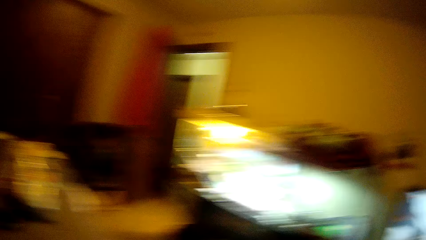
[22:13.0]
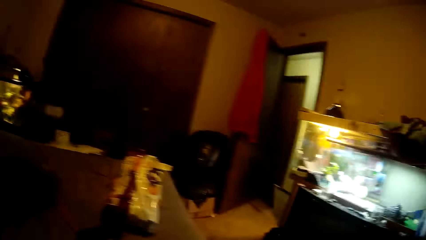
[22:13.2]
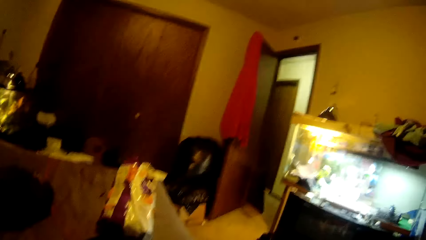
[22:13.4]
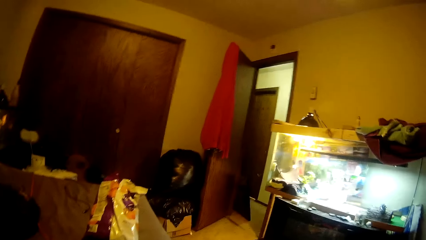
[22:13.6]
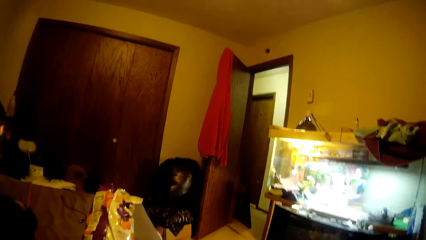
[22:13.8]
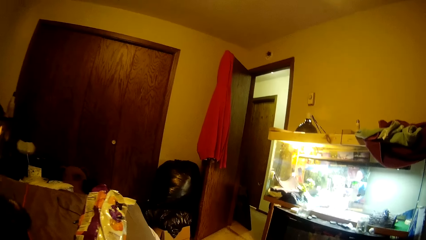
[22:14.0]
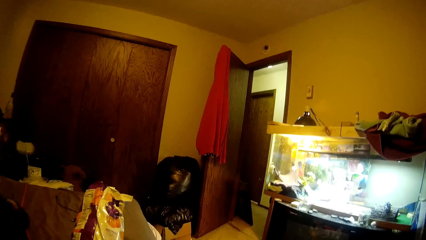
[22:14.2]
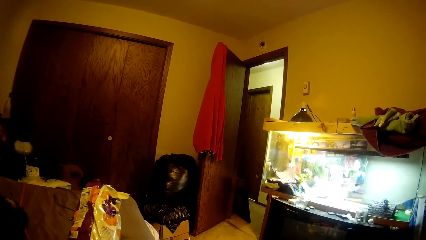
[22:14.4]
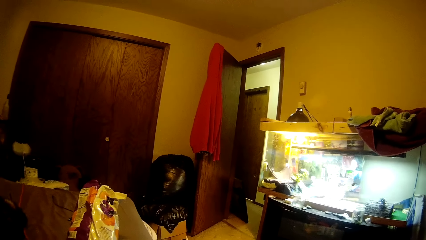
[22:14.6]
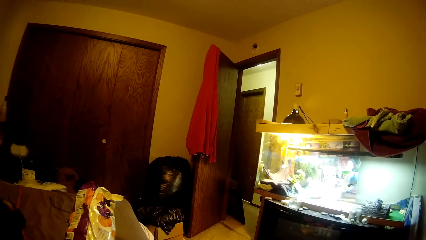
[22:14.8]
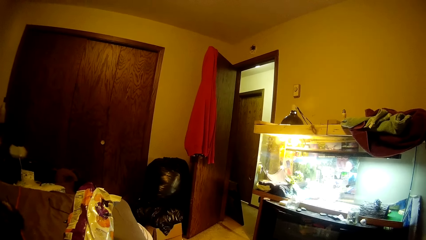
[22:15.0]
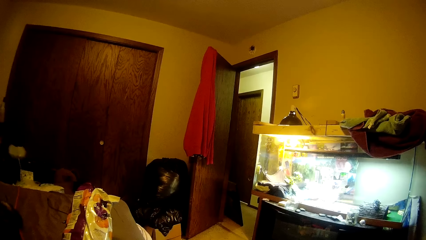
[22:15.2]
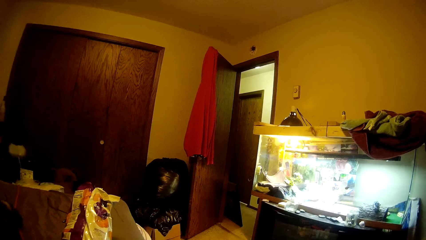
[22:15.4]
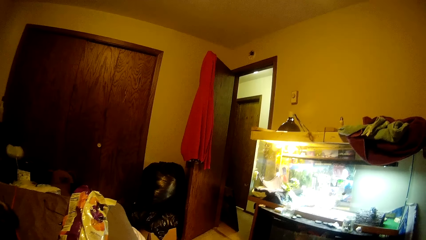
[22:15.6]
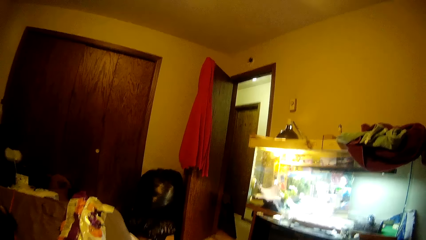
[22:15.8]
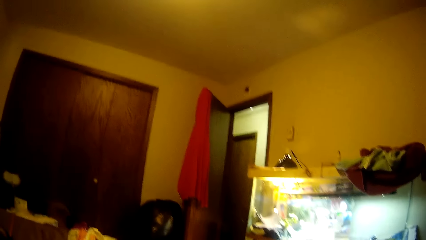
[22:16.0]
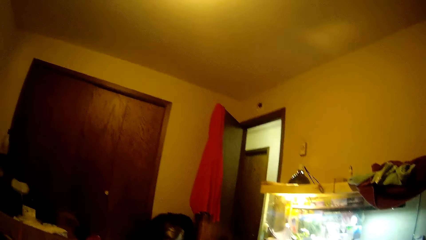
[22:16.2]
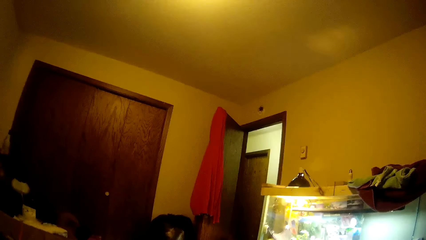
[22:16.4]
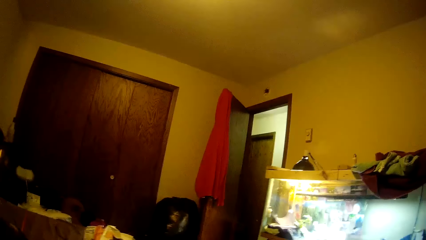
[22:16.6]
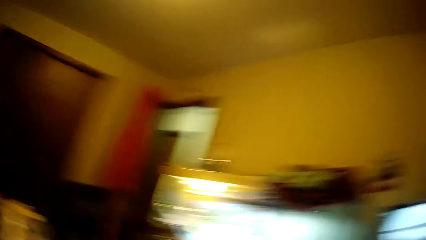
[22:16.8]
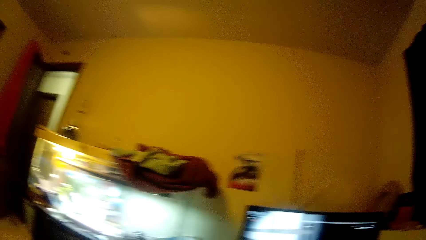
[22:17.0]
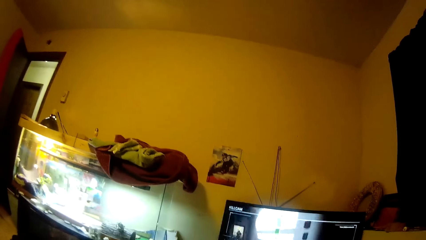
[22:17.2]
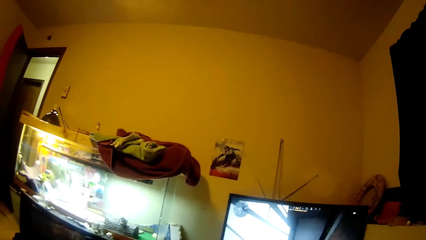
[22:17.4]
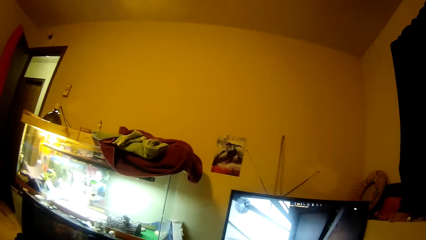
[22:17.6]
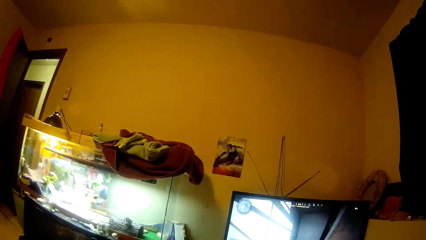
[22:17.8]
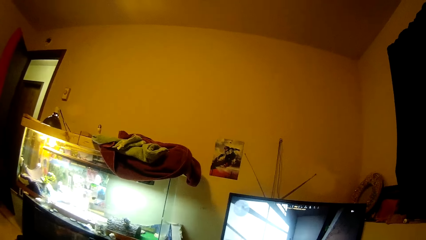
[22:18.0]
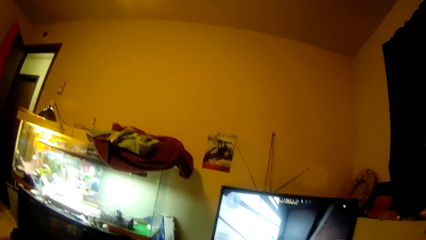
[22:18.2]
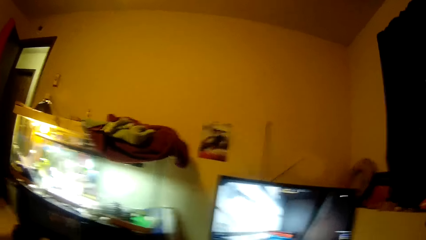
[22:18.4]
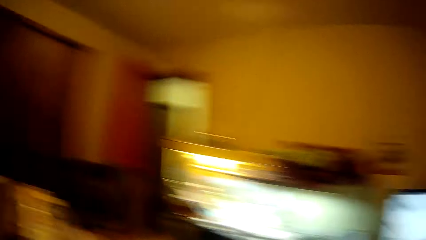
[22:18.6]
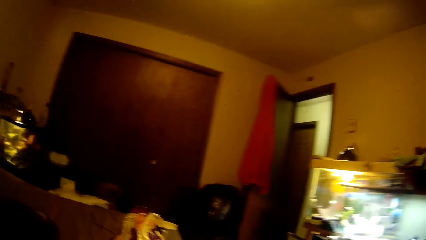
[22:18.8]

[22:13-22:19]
The camera wearer moves their eyes around the bed part area.

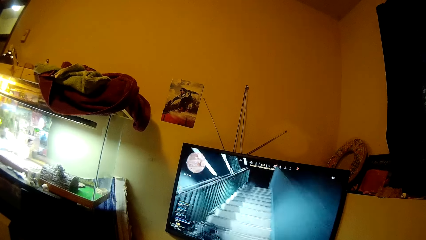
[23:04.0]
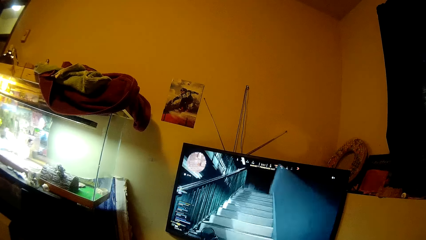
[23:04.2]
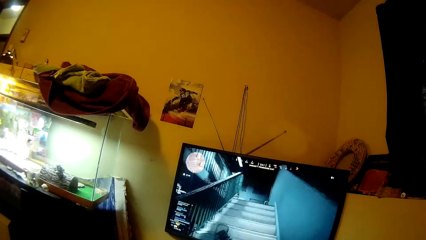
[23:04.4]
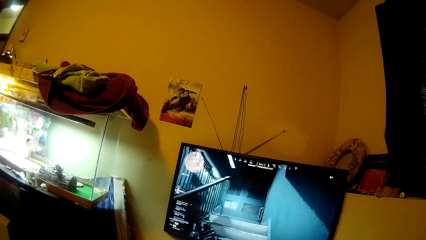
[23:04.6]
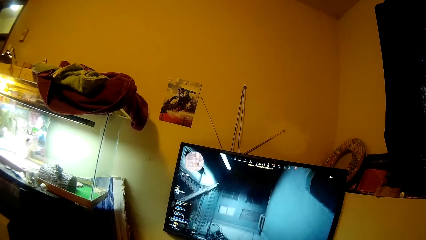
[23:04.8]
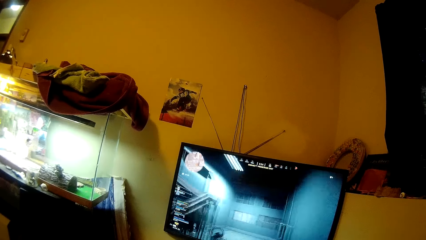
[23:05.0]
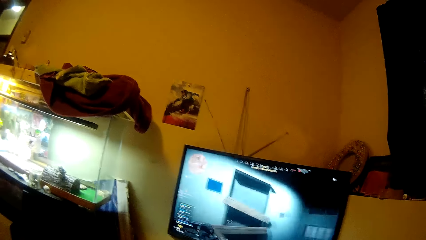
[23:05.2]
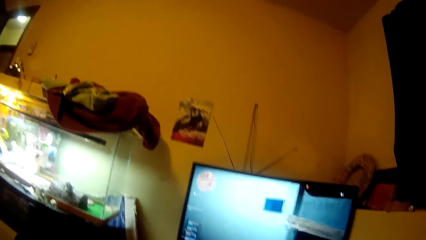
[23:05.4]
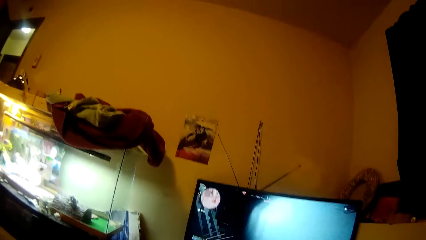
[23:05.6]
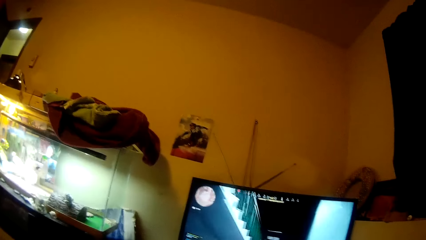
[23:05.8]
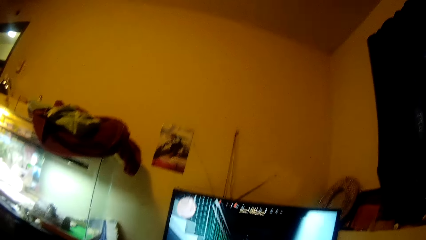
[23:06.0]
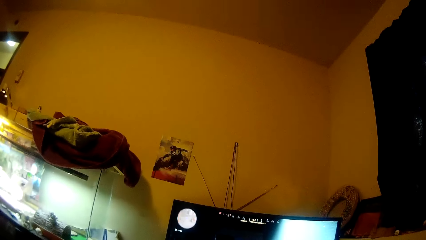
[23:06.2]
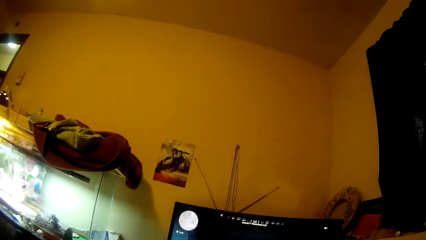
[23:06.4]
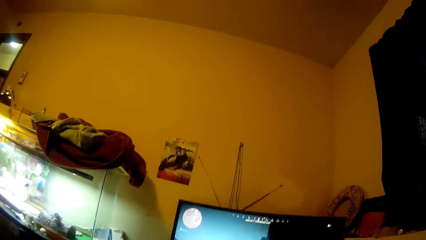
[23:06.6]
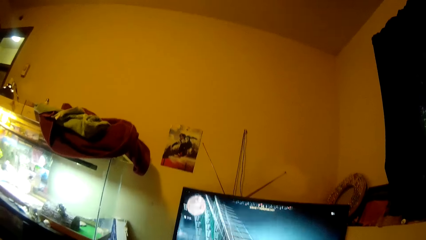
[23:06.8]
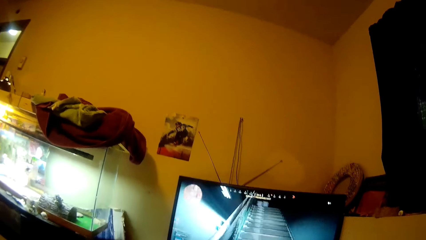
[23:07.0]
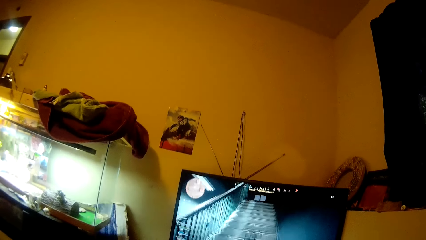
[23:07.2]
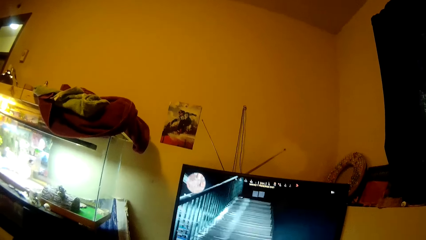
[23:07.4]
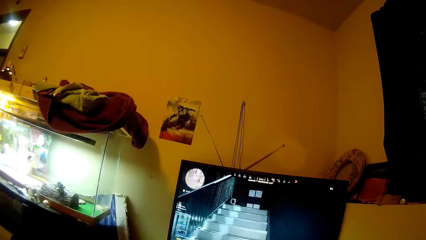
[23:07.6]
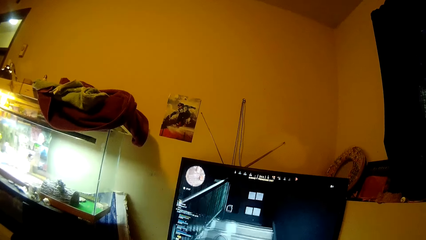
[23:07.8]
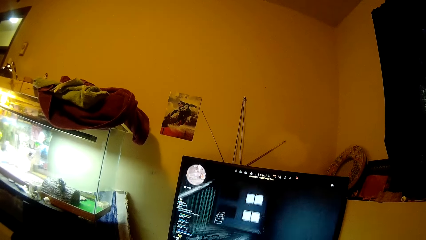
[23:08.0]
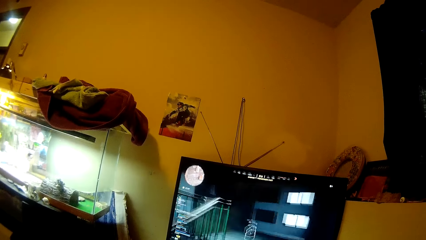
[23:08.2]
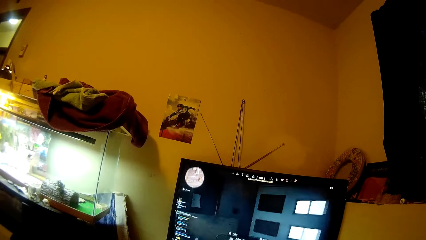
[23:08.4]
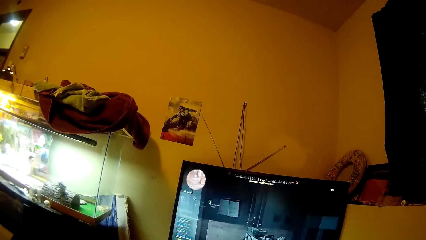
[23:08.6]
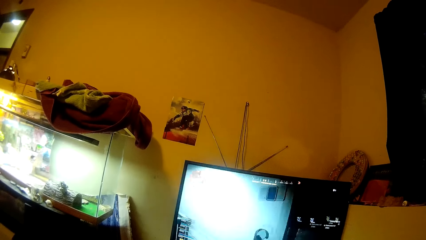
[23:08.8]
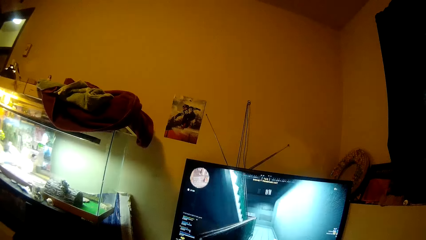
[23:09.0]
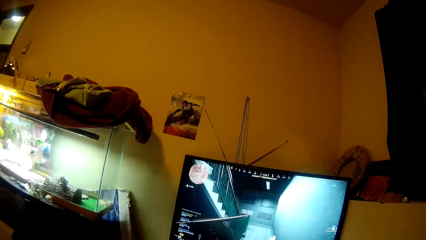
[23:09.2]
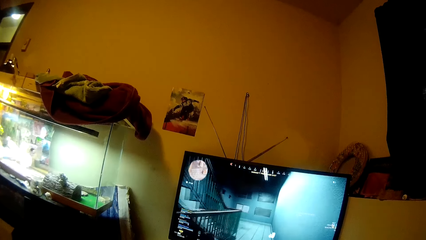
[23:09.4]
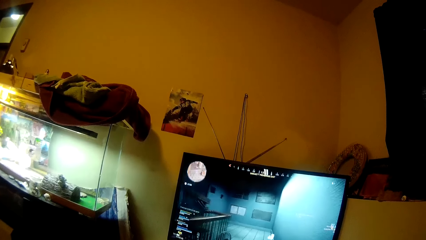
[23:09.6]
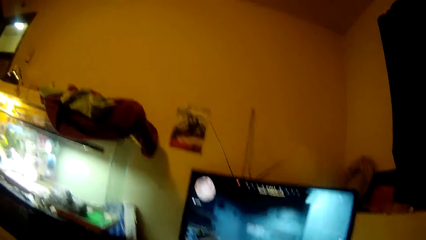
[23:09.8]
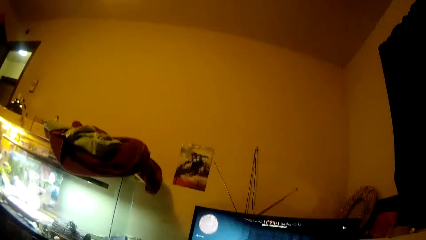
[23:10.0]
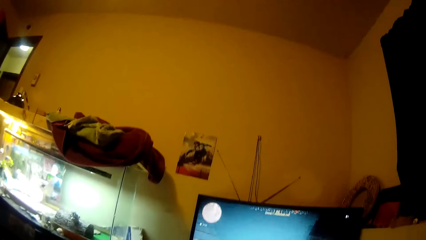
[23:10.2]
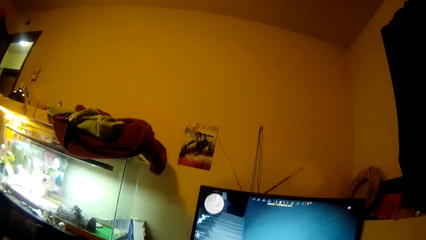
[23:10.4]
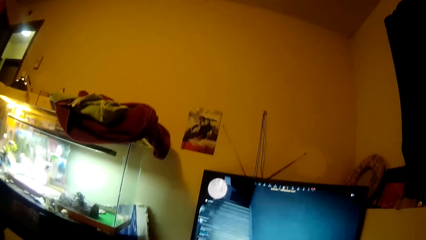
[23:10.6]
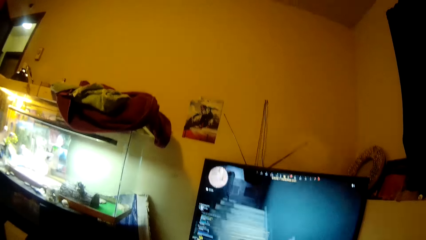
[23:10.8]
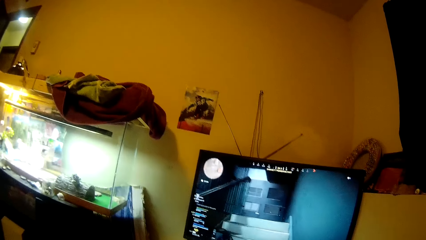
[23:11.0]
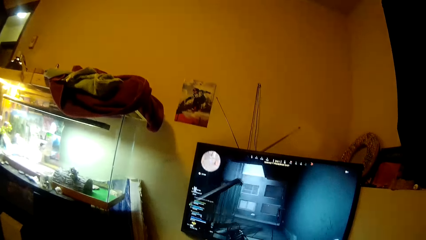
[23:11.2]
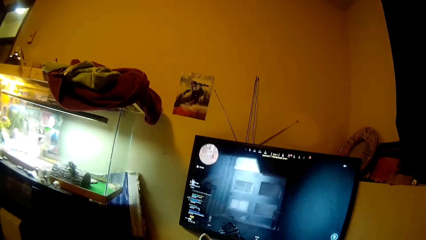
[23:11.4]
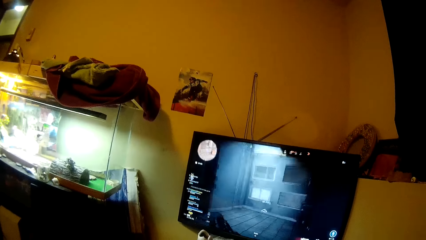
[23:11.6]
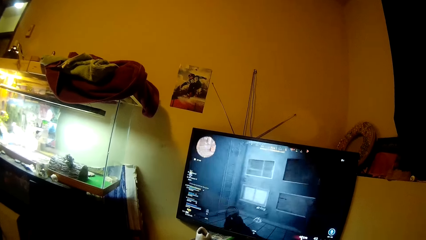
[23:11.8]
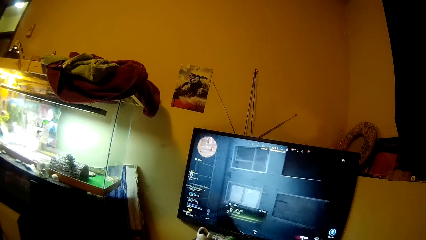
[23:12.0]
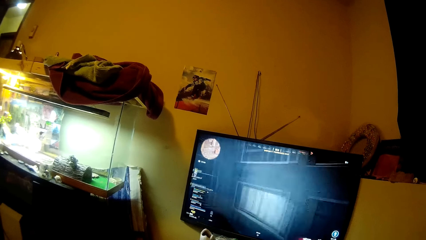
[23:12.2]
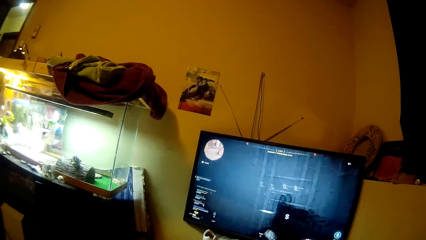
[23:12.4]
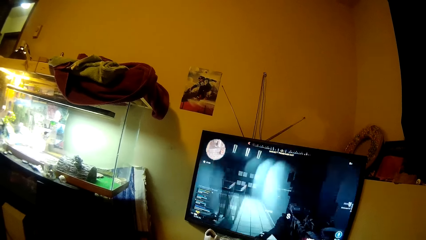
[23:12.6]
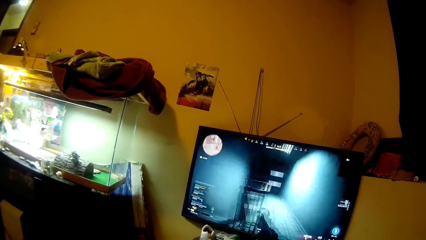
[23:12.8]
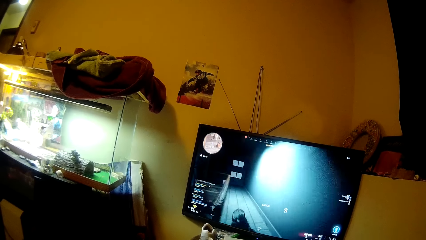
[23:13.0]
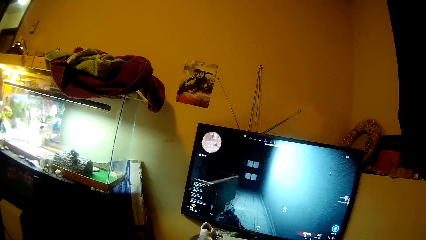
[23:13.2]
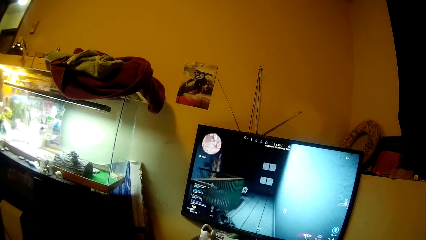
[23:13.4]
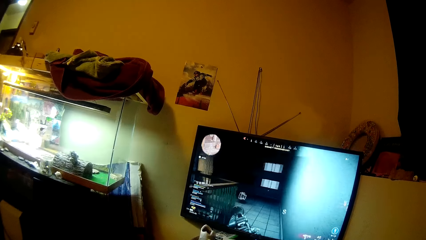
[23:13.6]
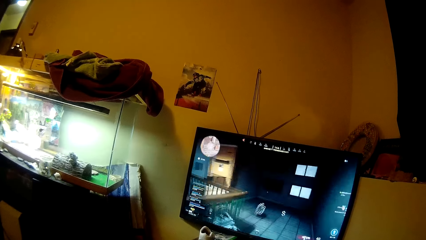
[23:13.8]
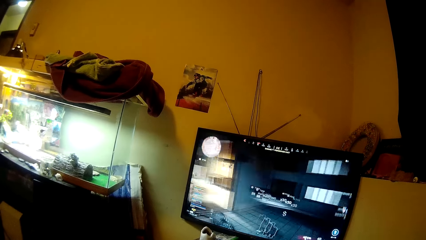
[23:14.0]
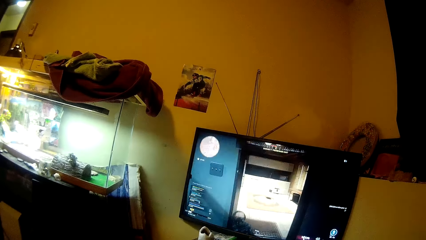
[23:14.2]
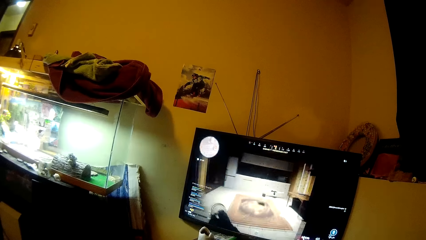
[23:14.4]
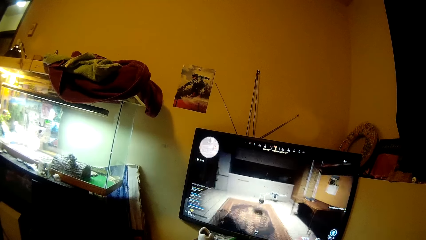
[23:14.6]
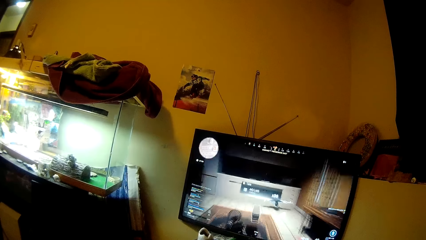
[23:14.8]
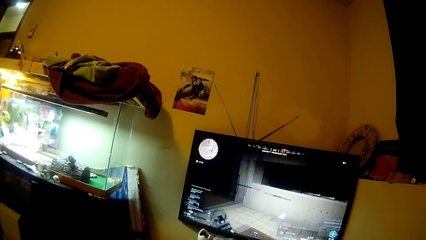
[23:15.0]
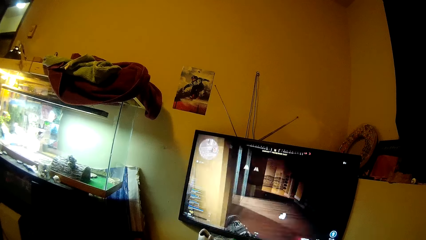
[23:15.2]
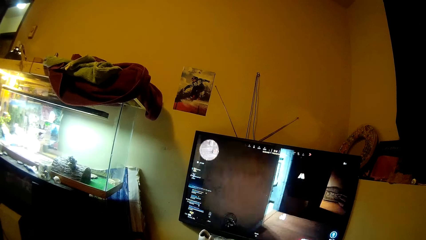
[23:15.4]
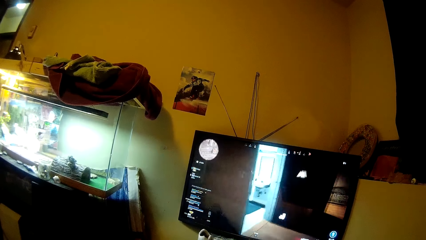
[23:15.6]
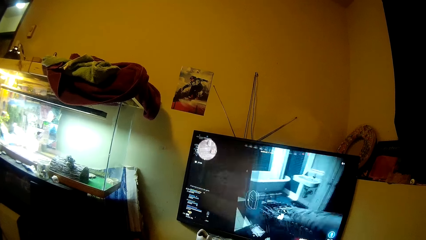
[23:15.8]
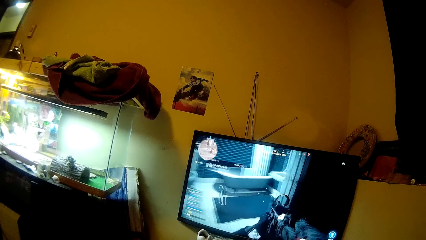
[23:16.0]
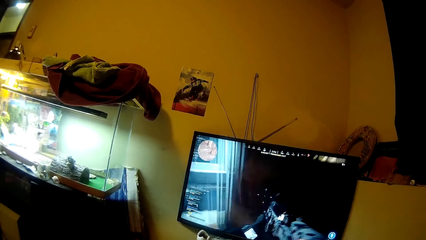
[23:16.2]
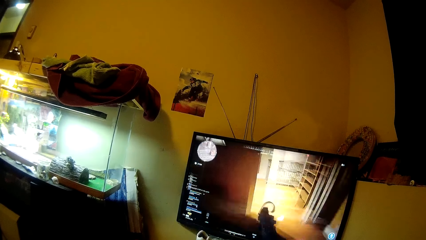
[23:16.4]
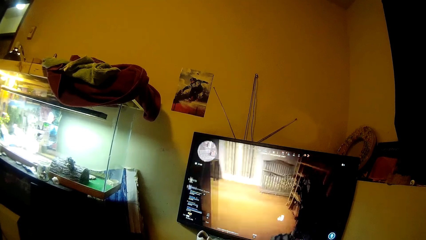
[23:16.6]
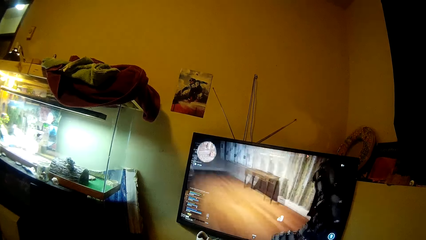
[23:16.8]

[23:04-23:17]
The camera wearer converses. They play a video game. They converse. They play a video game.
